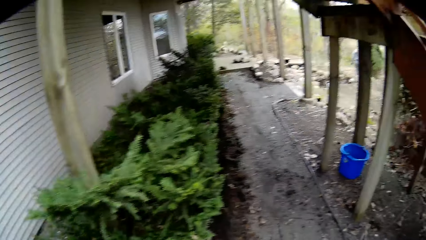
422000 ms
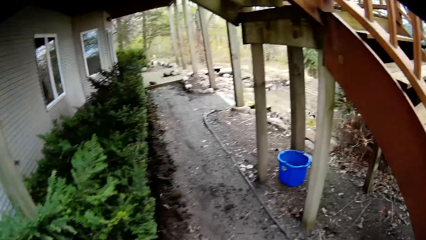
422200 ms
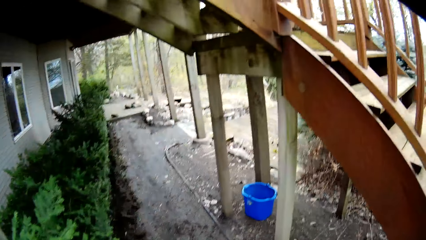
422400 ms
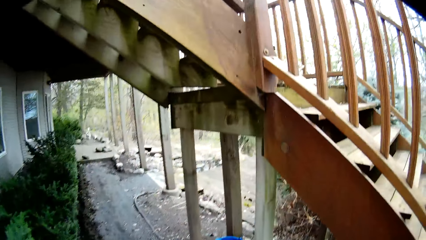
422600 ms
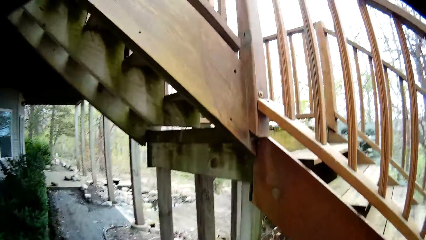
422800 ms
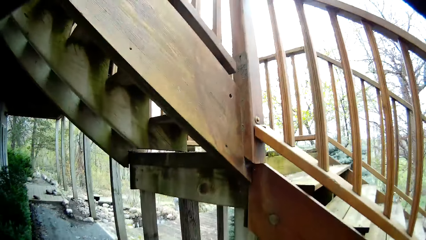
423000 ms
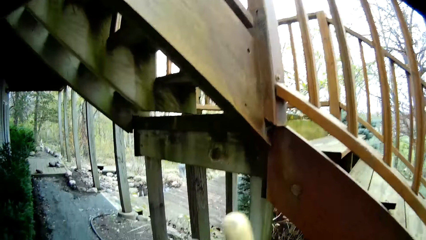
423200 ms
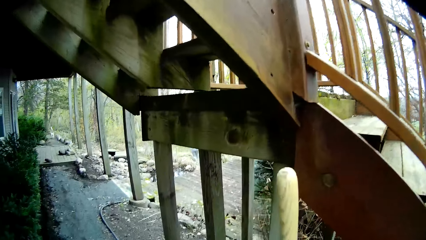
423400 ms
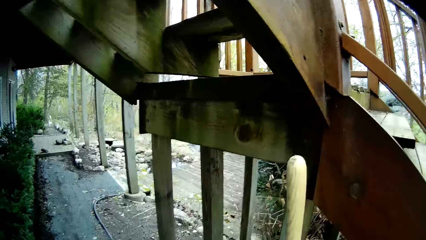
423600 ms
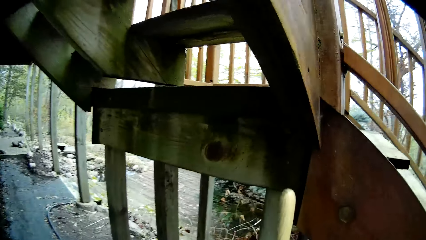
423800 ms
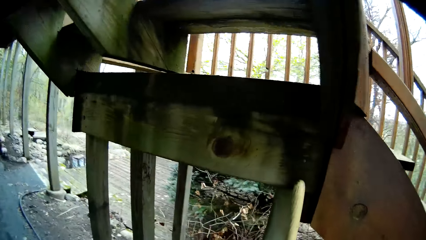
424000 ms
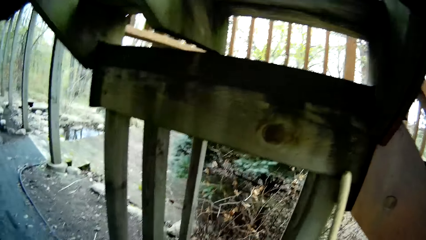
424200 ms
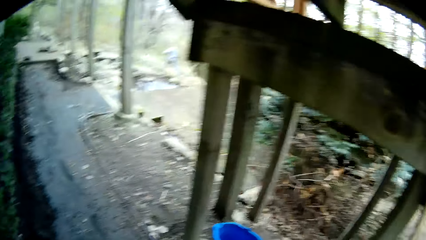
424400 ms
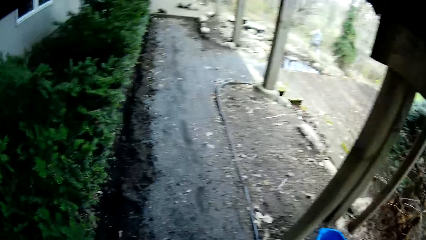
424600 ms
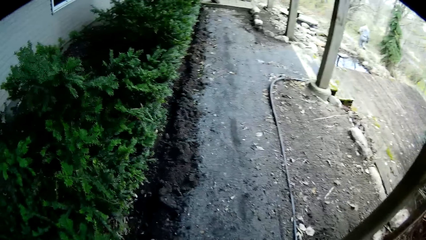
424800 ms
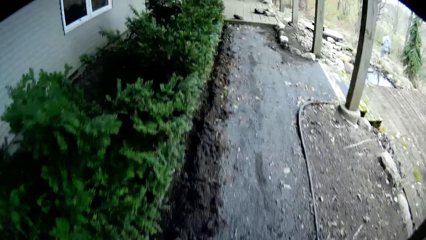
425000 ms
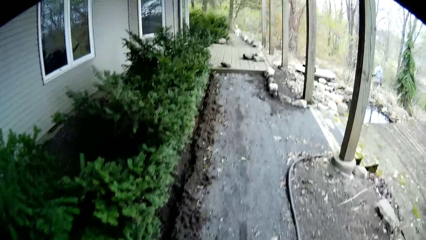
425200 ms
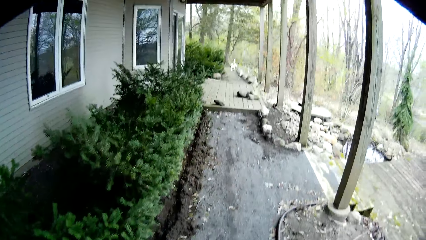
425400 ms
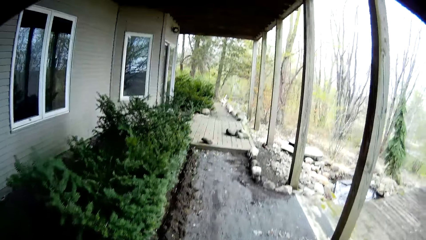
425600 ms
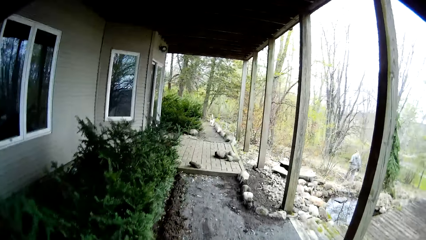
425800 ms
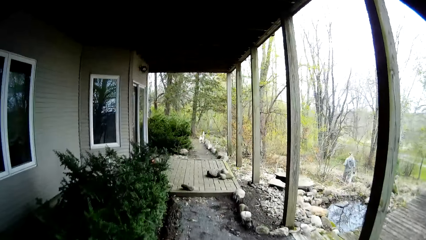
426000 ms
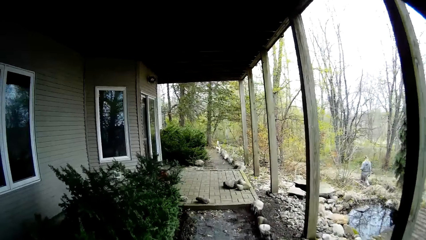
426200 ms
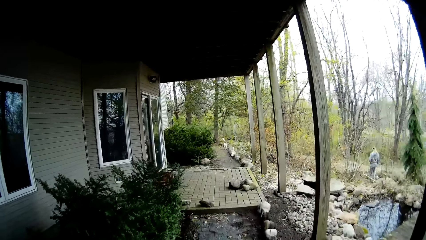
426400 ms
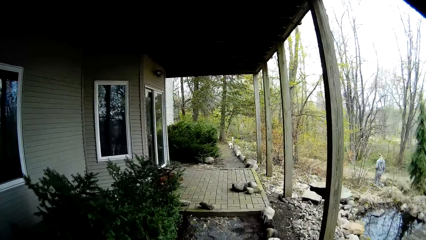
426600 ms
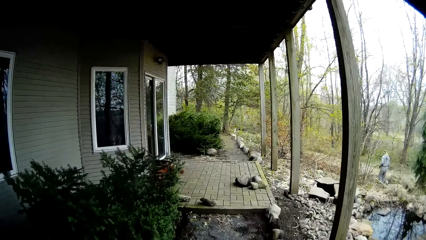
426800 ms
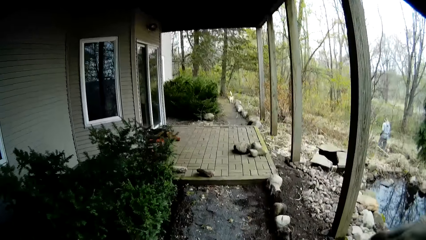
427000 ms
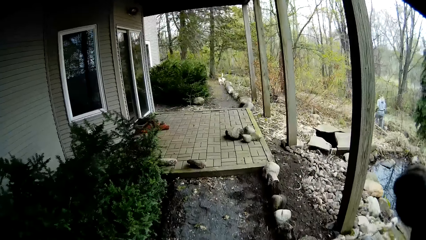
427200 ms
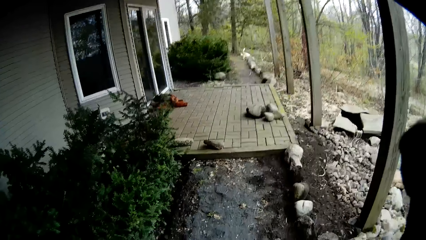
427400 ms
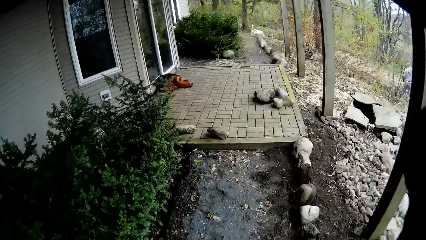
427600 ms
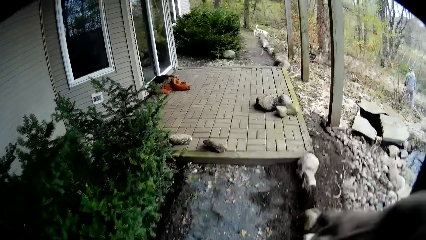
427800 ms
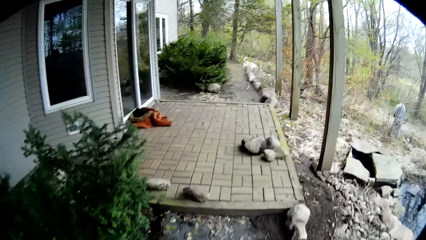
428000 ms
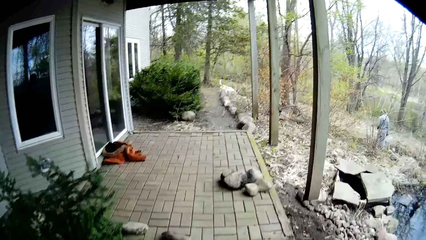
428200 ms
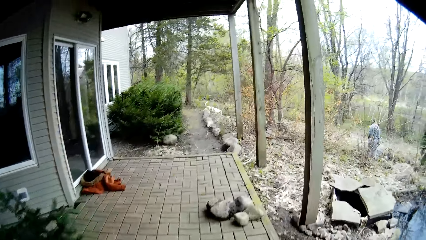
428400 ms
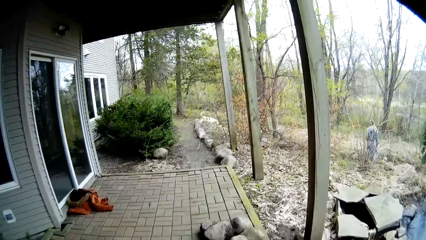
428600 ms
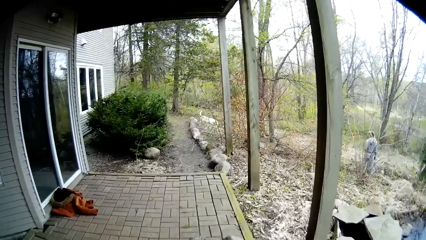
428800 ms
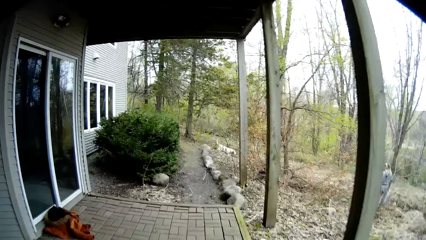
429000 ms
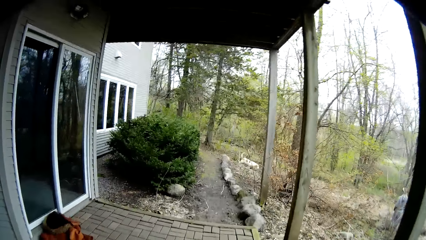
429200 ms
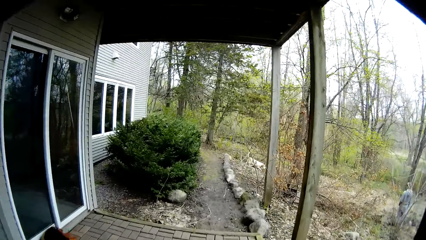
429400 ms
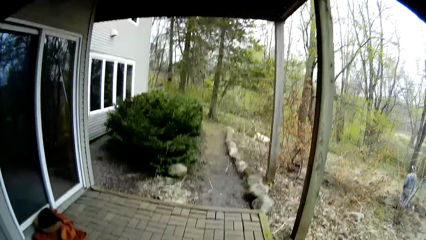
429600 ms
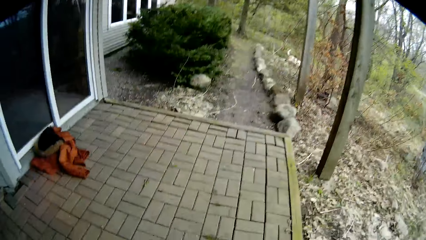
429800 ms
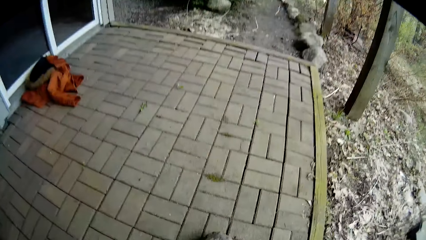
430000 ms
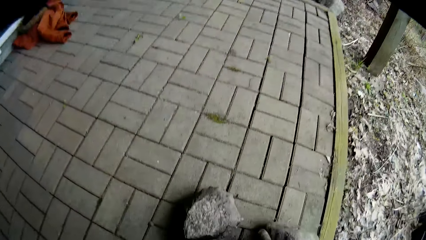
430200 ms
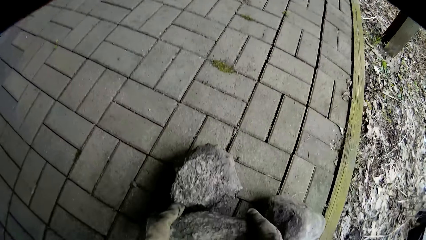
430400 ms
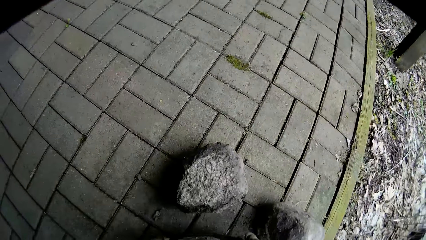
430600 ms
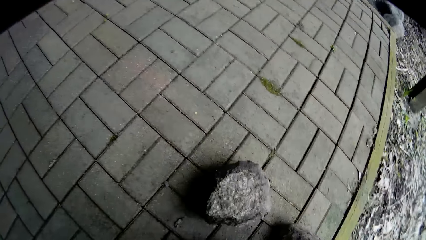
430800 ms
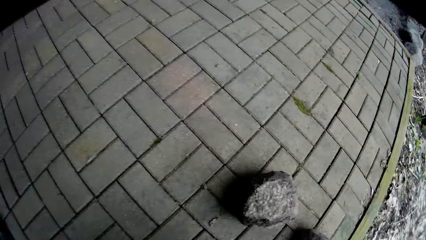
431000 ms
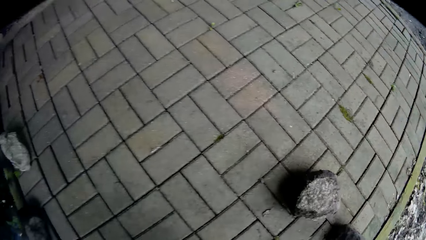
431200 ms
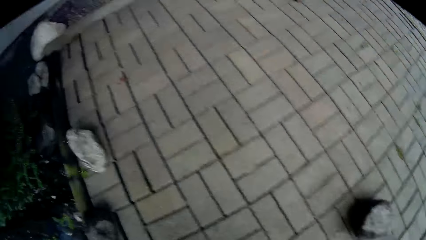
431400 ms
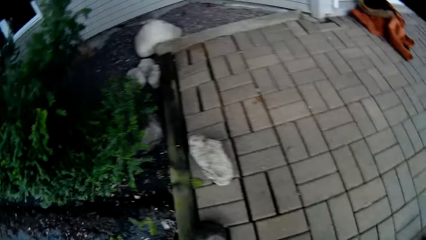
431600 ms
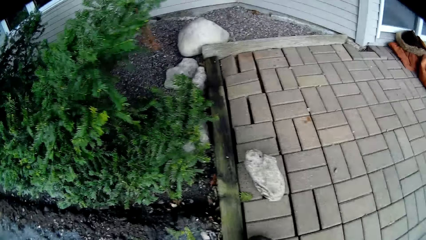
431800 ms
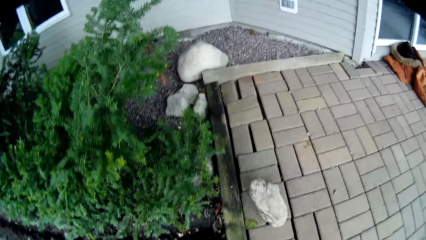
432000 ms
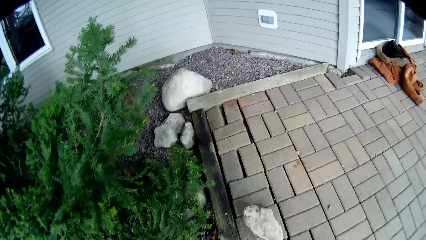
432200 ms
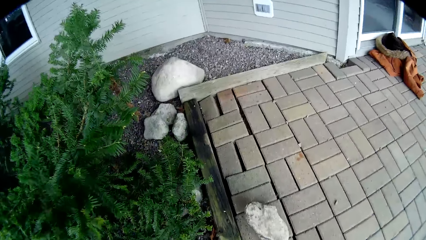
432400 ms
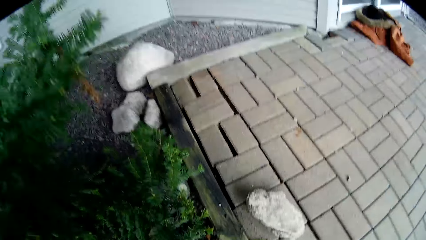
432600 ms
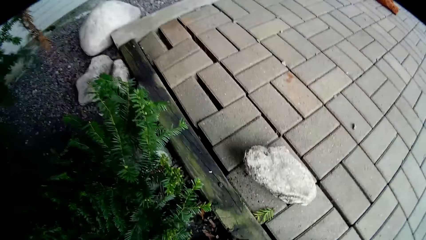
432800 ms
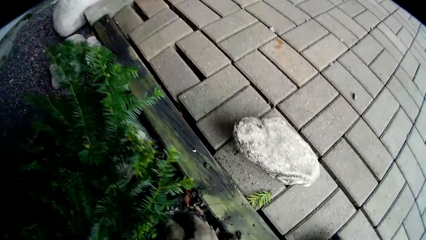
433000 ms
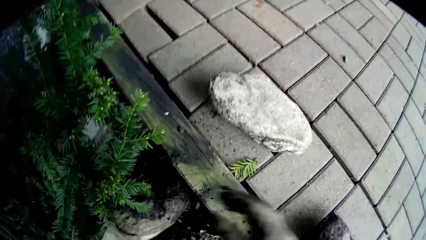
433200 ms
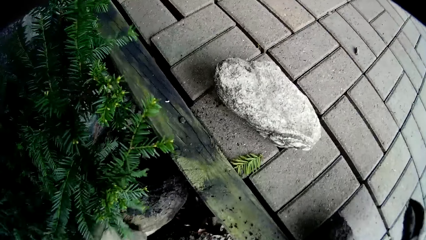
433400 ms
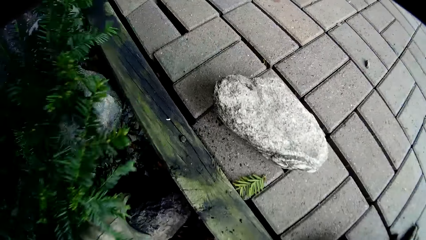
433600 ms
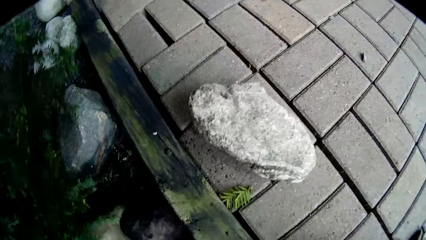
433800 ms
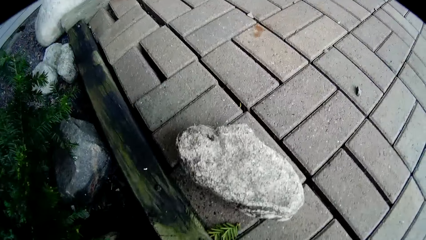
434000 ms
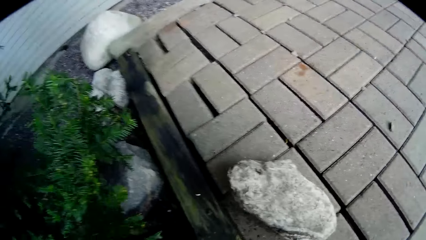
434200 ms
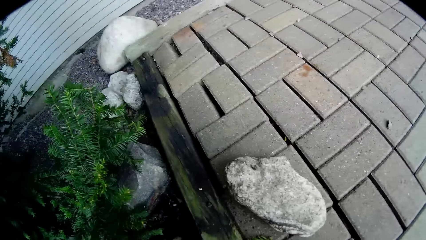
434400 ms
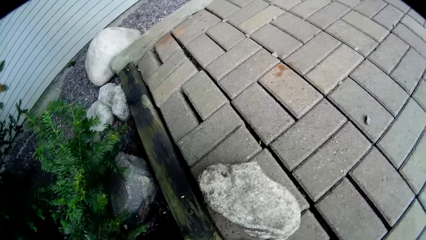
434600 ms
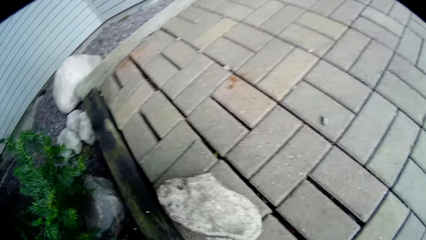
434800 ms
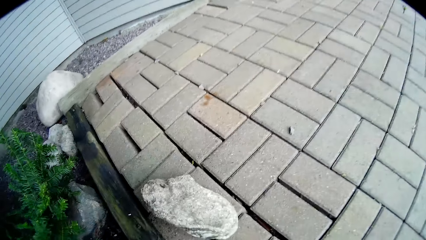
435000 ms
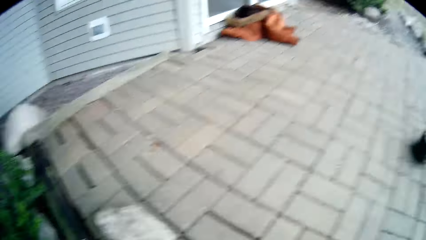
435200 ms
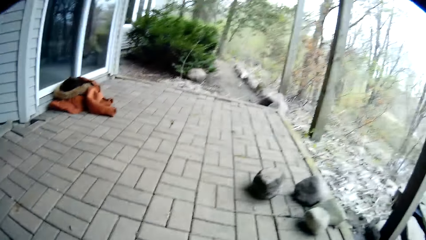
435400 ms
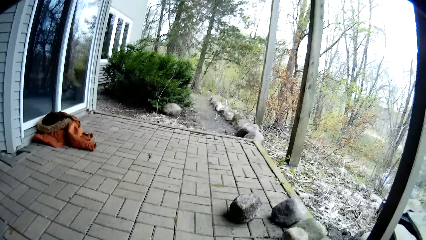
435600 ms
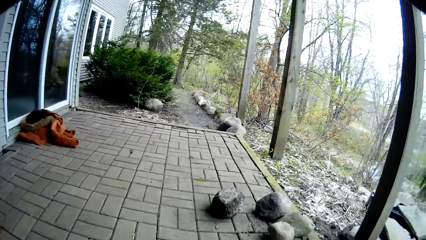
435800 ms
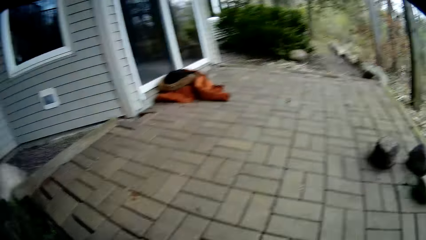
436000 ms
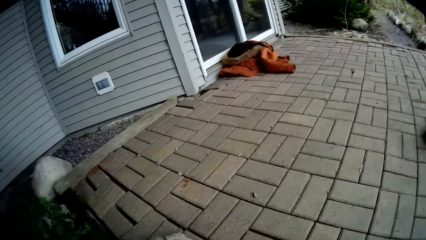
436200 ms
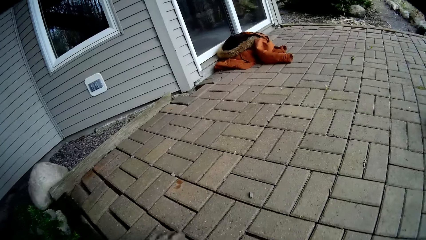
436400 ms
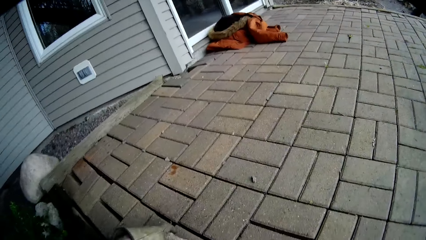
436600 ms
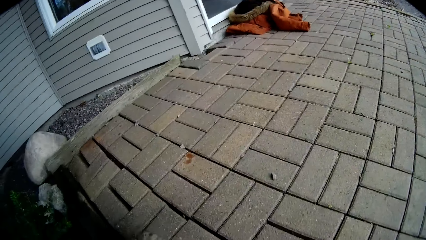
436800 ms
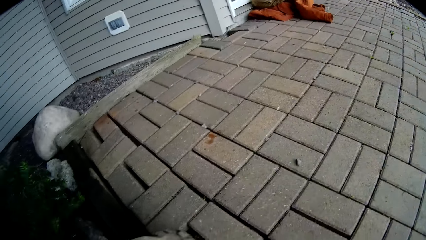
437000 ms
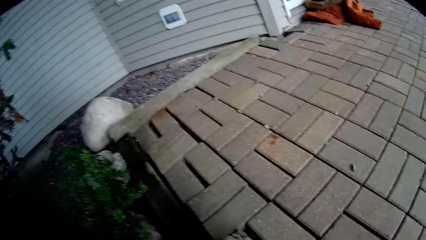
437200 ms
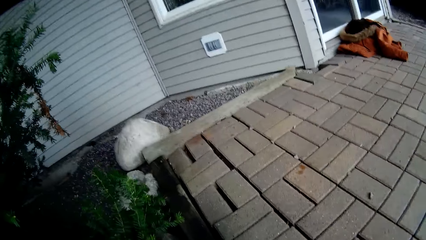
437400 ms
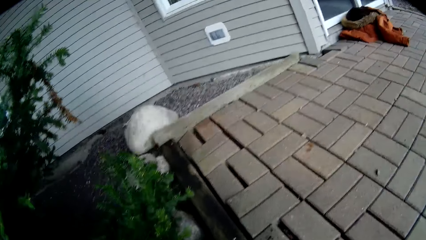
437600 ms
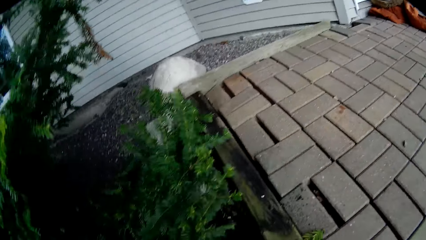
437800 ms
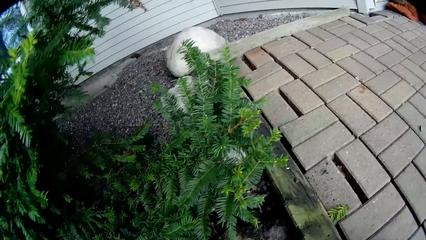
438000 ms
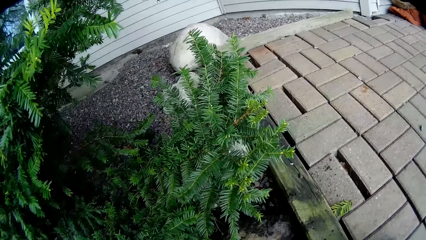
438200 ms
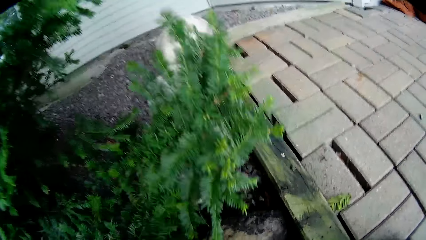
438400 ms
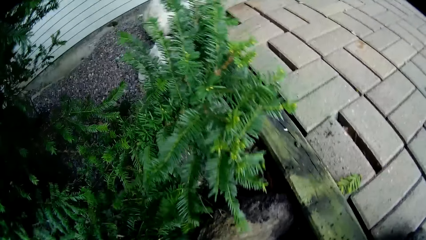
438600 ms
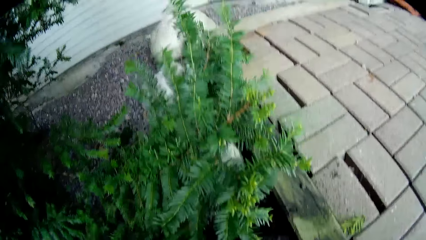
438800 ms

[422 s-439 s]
The camera wearer places the spade on the ground at a staircase with his right hand. He walks along the path. He bends down. He picks up a rock from the veranda floor with both hands. He moves the stone. He places the rock on the ground with both hands. He places his right hand on the veranda floor. He looks around. He picks up a rock from the veranda floor with both hands.
